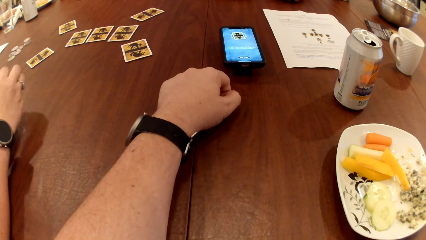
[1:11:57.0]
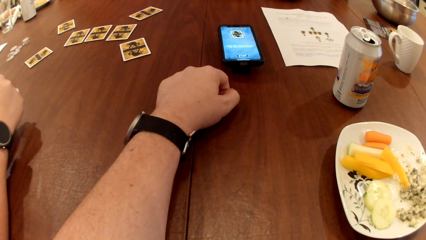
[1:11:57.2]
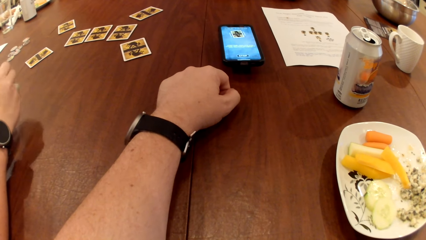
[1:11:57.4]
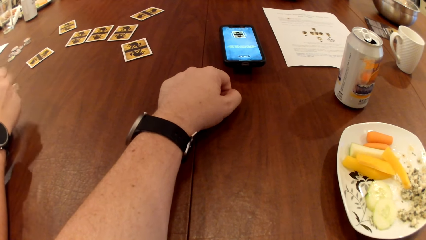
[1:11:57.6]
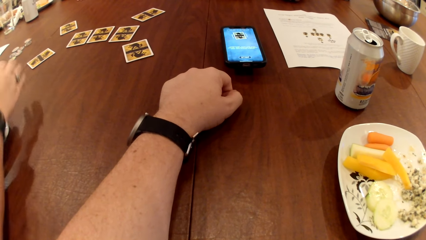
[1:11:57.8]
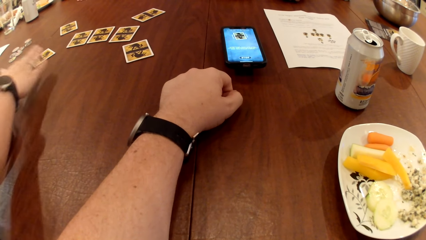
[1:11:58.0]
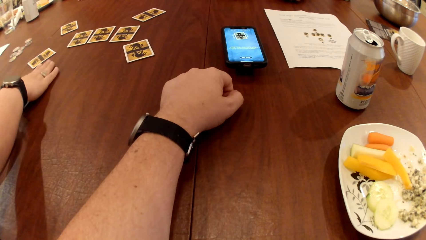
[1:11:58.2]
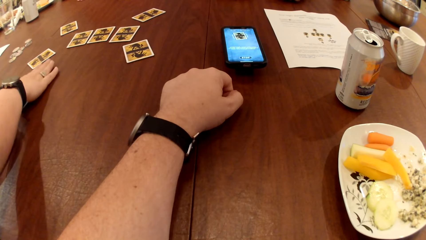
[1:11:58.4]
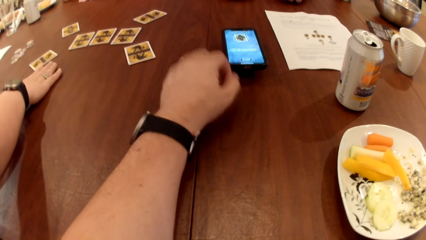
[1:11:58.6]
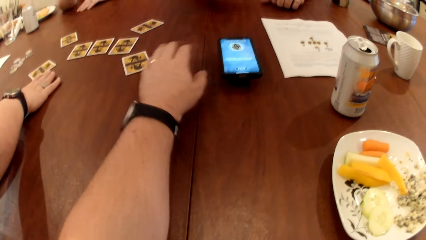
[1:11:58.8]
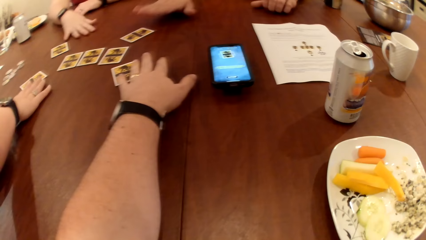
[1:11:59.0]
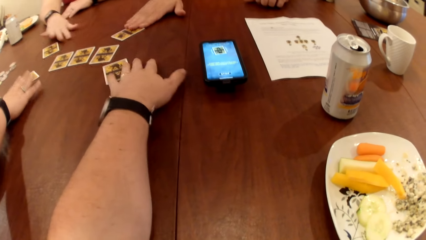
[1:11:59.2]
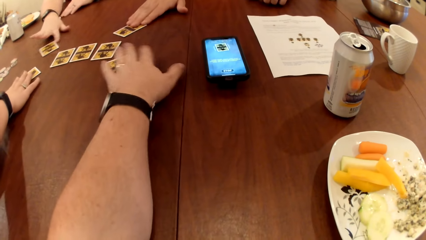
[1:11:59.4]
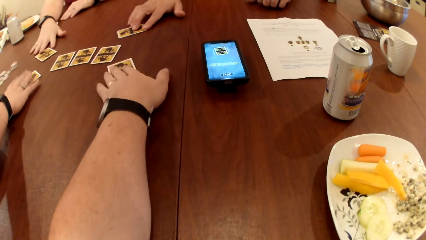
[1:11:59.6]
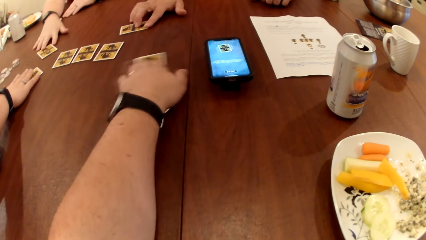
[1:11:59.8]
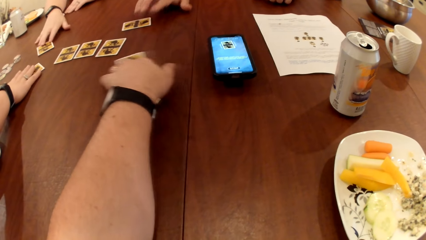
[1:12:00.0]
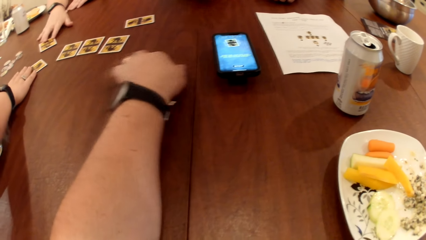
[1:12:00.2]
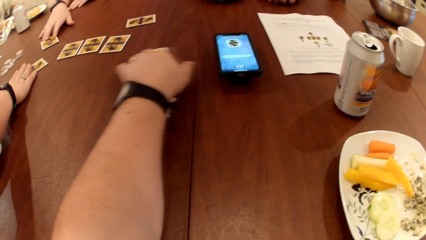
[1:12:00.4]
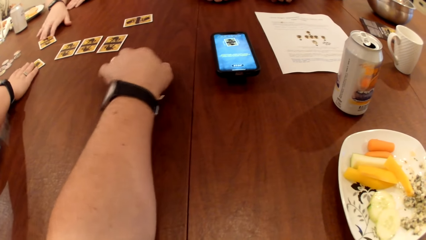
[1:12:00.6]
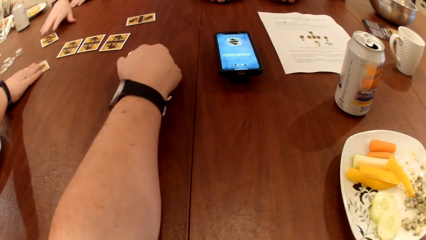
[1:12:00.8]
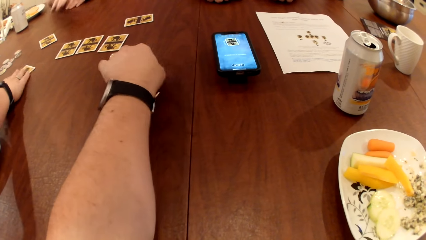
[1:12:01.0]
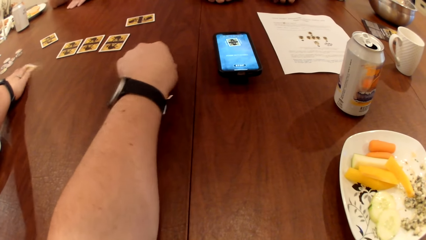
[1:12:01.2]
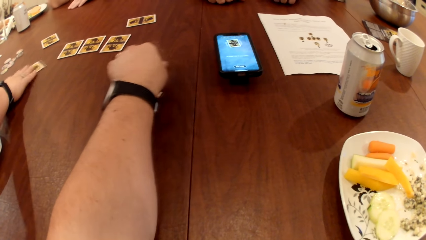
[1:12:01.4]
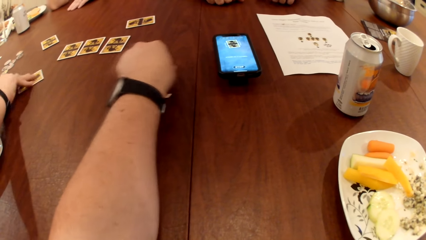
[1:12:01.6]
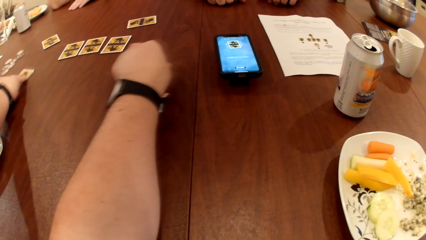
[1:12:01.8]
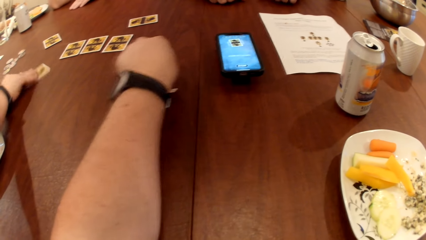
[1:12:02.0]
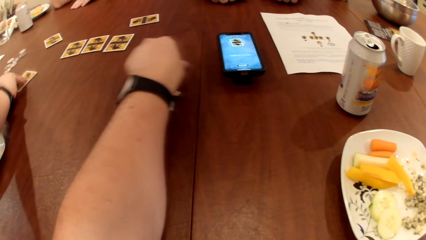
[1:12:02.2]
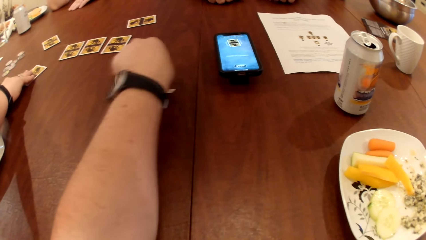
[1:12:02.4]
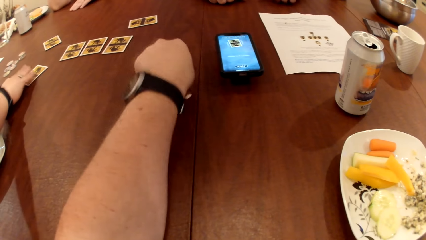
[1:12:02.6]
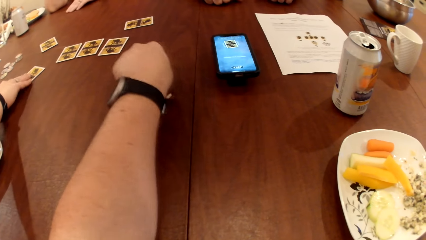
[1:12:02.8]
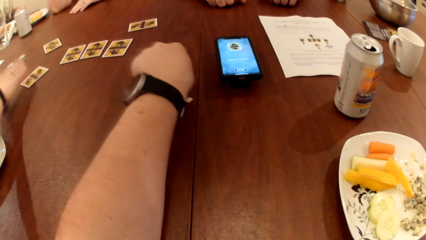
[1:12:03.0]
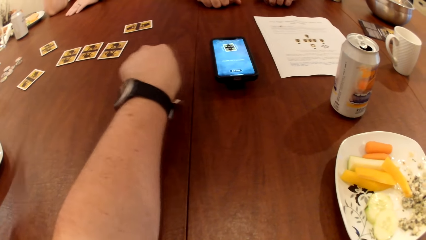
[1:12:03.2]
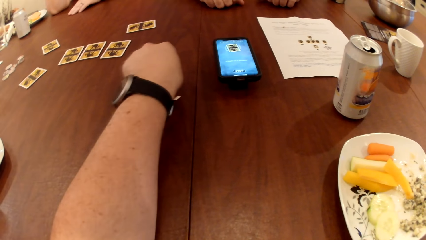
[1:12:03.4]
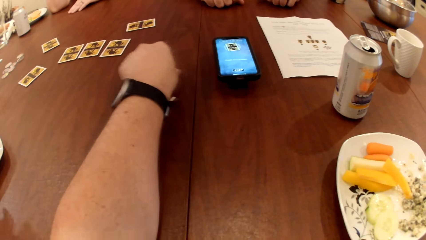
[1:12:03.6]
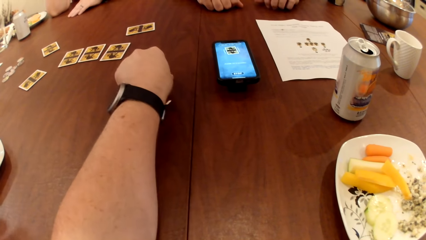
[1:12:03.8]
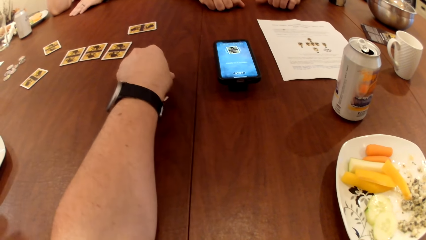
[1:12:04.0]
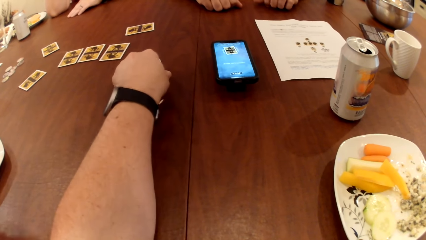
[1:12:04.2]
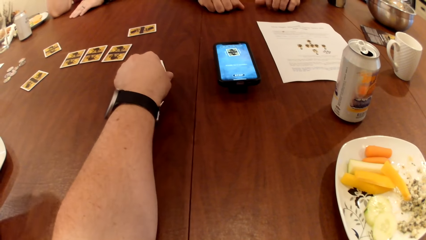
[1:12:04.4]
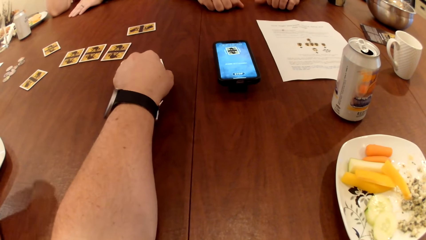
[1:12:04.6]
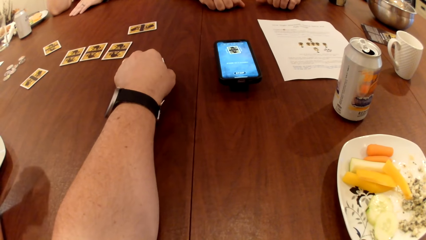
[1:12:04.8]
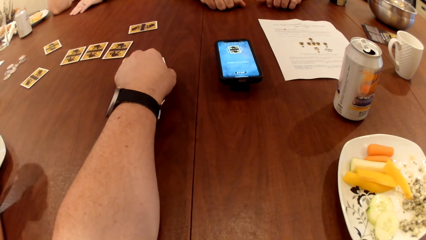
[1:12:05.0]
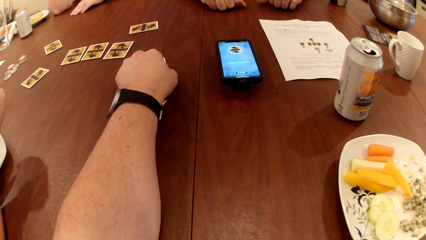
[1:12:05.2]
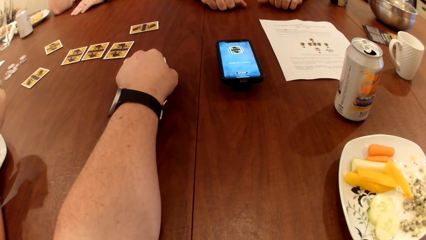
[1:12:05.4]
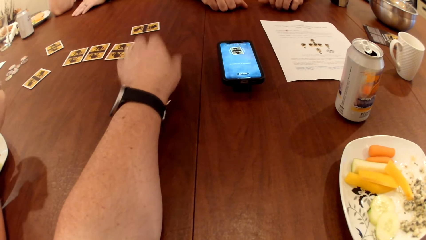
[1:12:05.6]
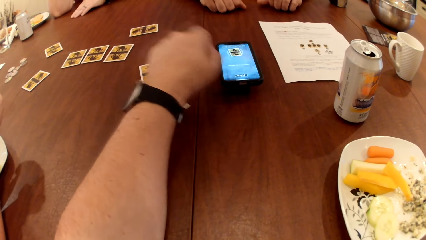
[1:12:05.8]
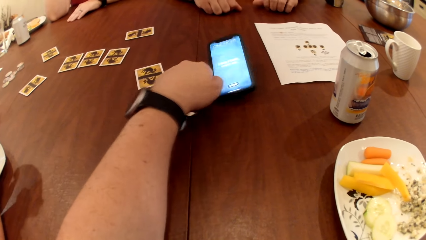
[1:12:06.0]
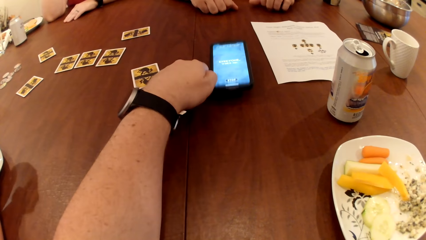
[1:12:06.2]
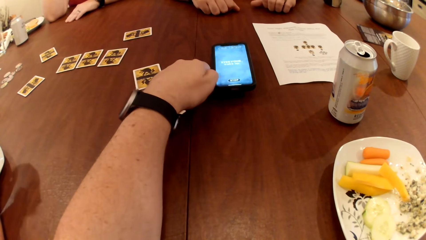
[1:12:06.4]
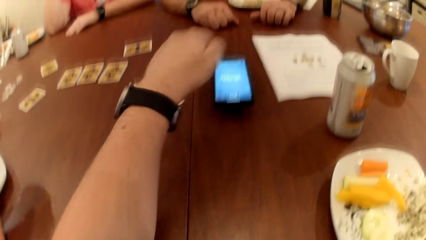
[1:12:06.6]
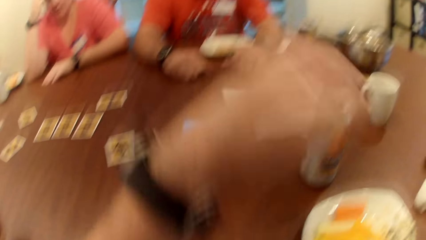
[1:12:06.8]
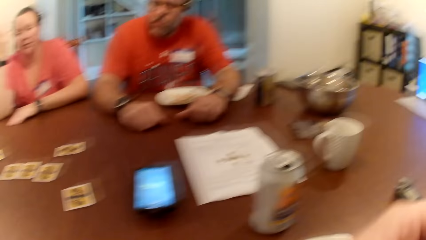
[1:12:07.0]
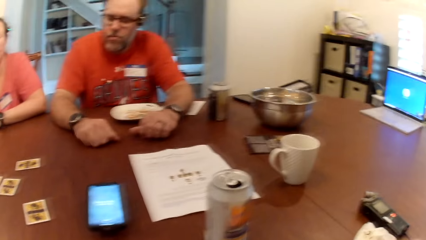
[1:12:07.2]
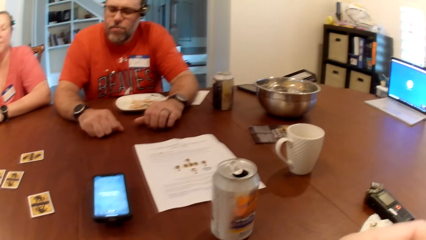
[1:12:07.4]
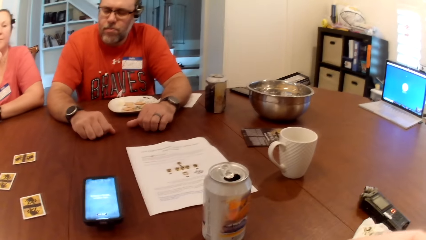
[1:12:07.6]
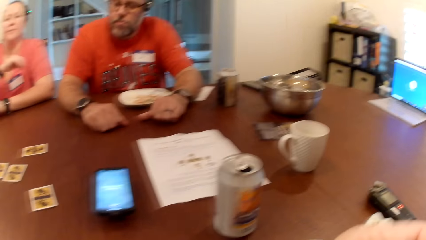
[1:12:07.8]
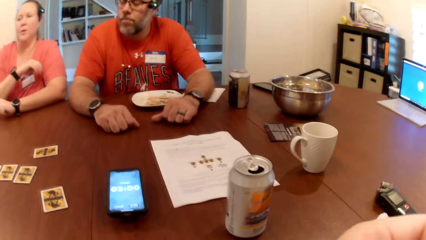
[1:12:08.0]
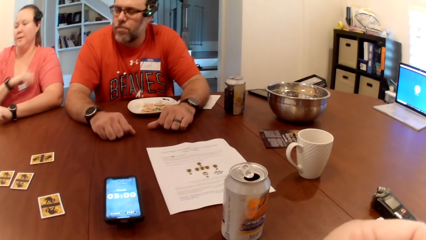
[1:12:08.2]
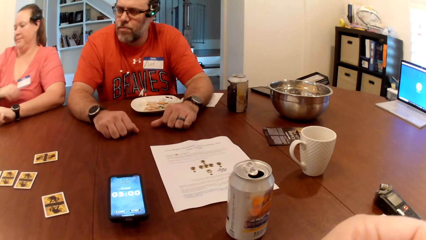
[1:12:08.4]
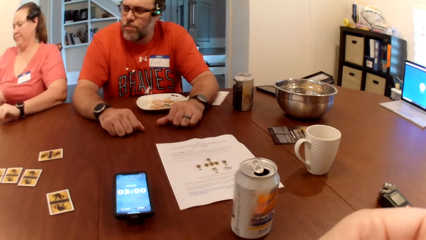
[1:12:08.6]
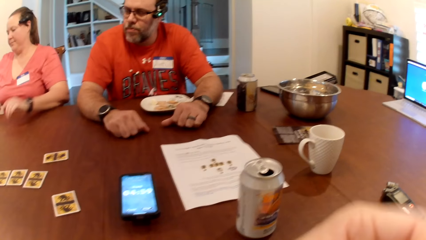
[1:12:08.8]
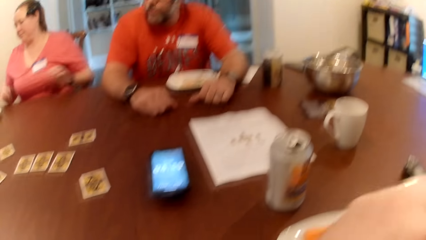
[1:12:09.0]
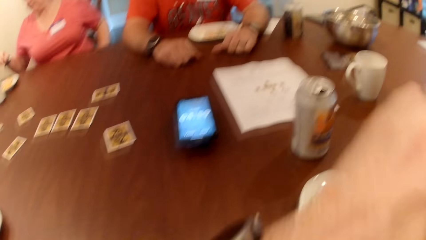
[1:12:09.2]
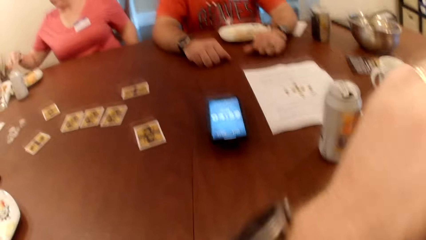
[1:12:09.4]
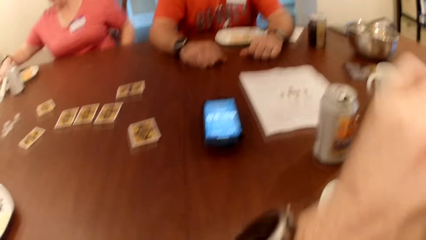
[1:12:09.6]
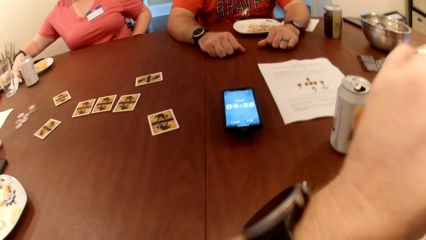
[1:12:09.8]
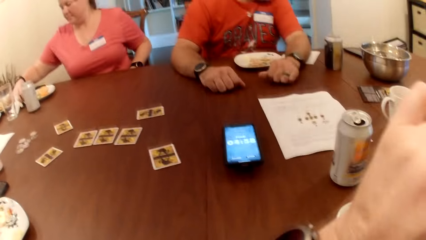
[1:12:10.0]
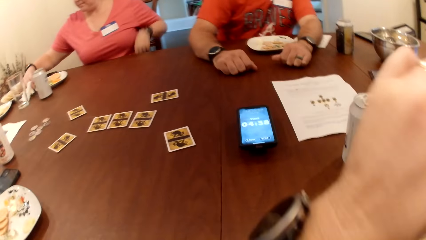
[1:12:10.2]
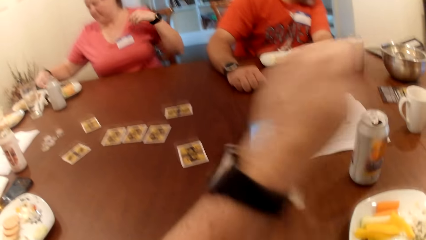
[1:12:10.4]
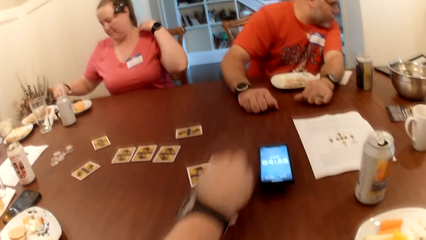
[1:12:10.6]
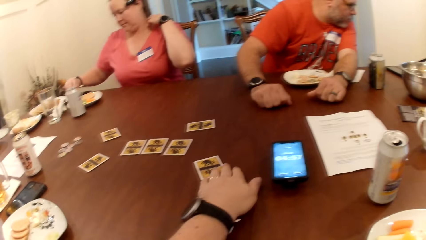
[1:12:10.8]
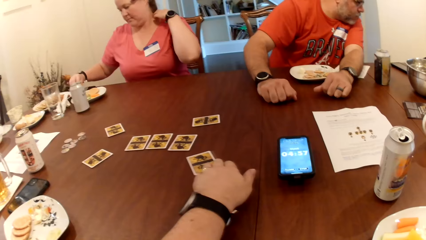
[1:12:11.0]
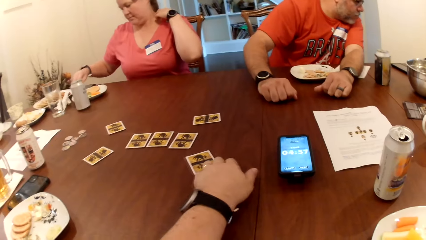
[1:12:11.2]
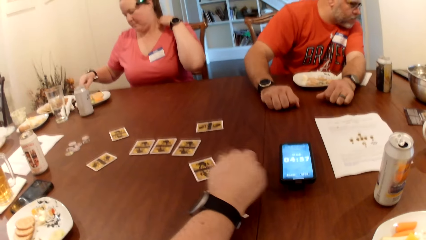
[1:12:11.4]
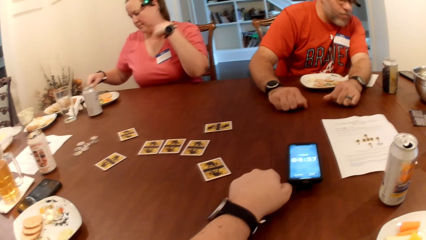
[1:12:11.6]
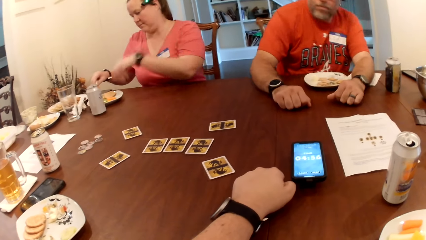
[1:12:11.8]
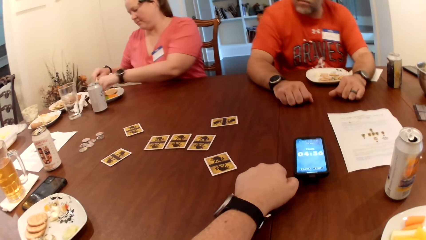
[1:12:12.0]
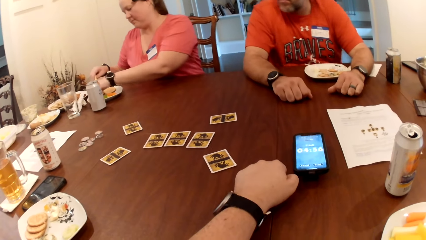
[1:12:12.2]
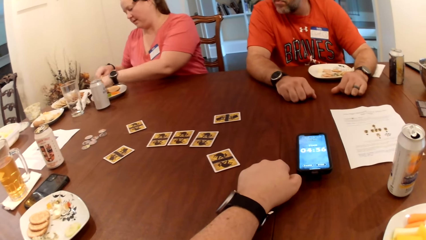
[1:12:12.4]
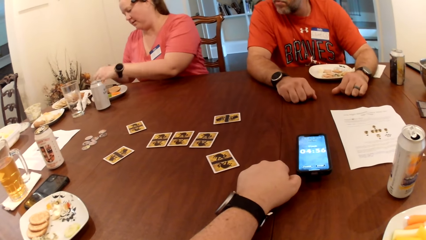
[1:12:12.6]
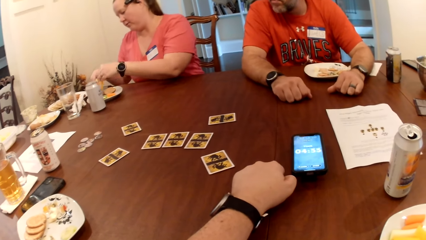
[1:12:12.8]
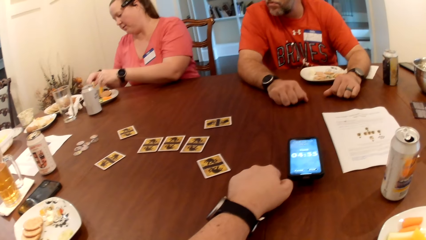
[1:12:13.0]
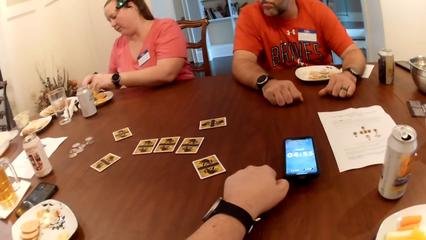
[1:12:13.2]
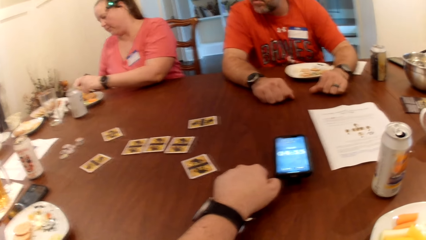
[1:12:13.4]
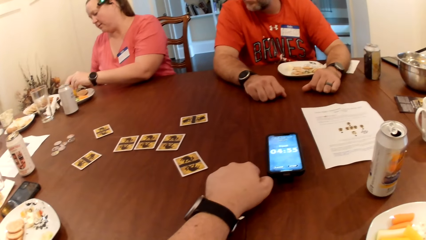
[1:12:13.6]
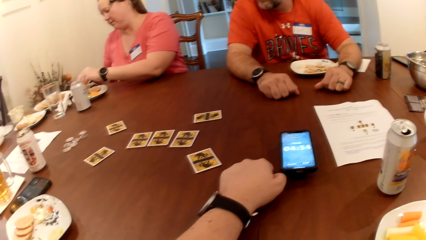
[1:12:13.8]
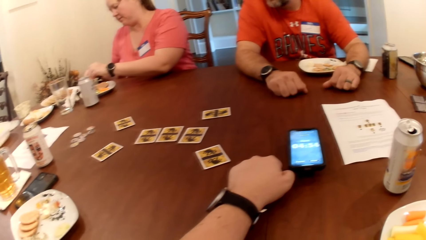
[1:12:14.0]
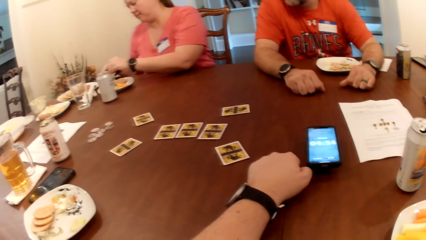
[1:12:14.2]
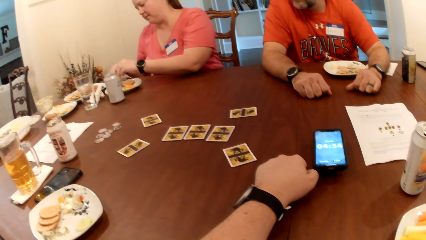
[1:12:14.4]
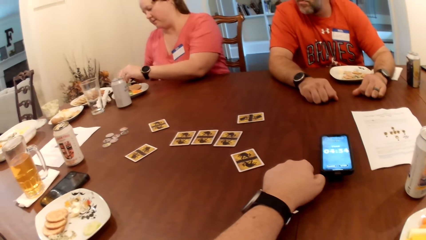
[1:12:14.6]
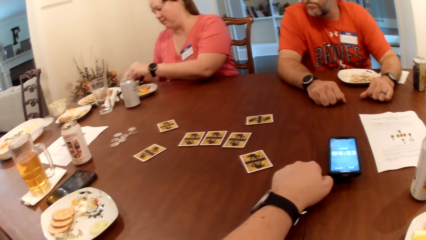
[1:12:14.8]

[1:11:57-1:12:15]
A man touches the card on the table with his right hand. The camera wearer touches the card on the table with his left hand. A woman touches the card on the table with her right hand. Another woman picks biscuits from the plate with both hands.
